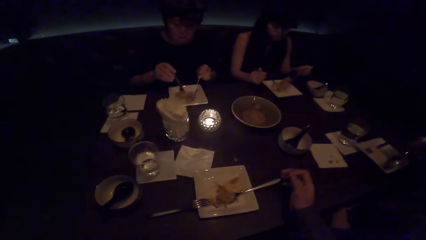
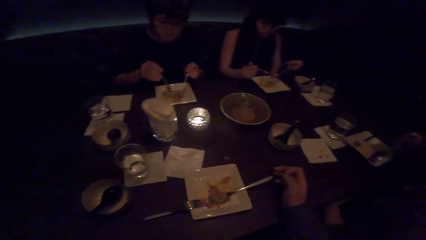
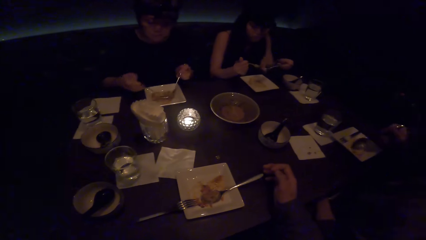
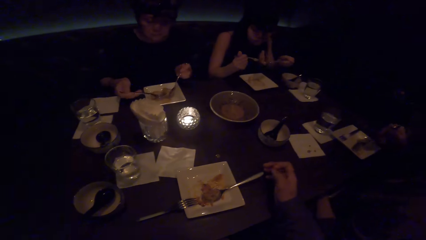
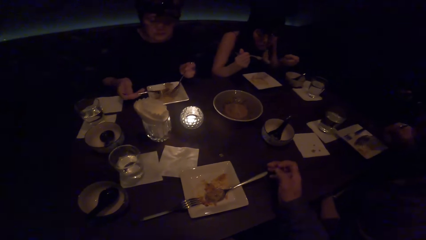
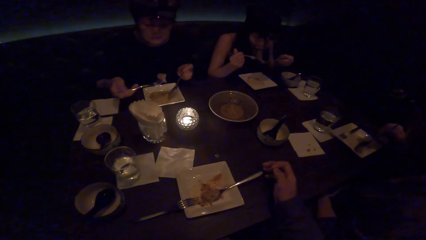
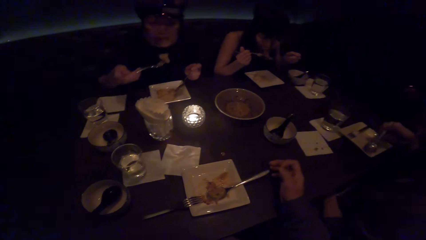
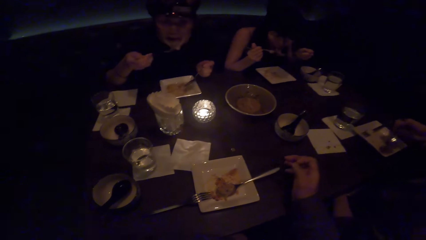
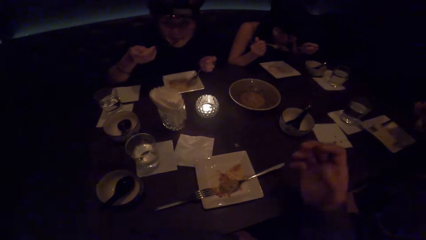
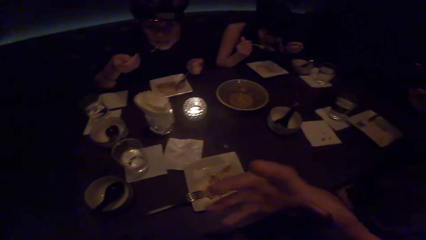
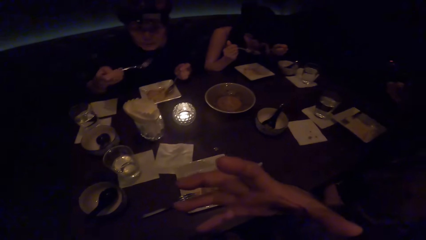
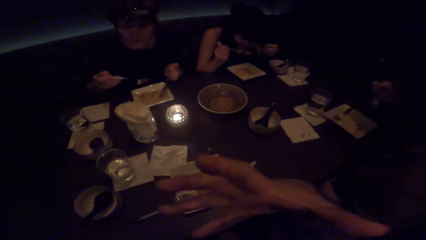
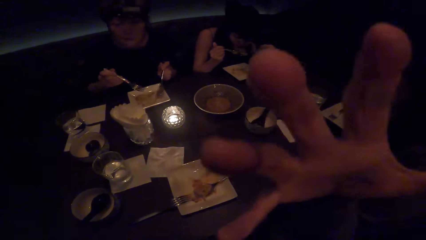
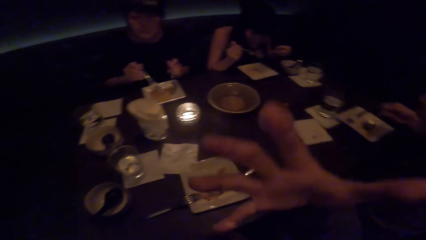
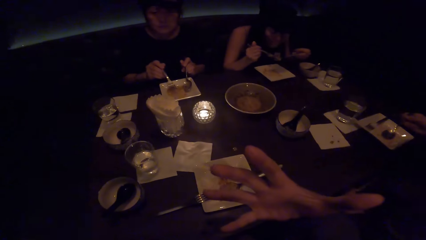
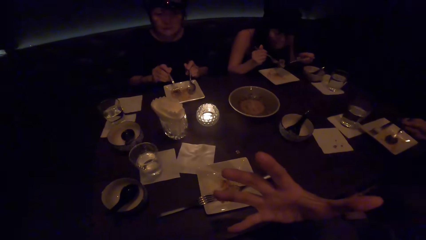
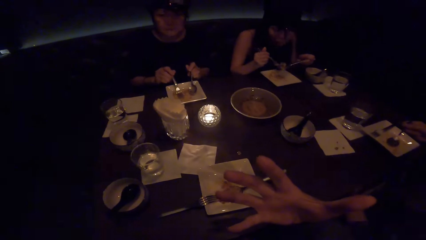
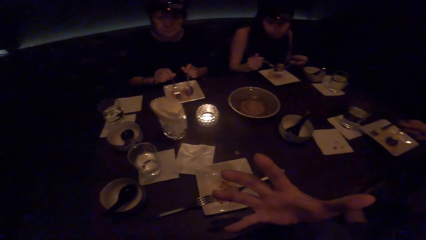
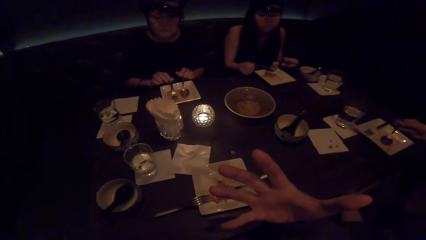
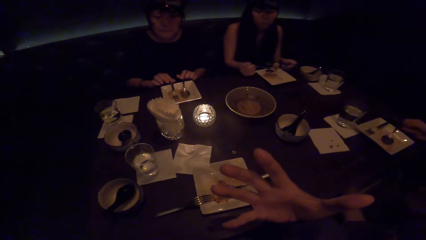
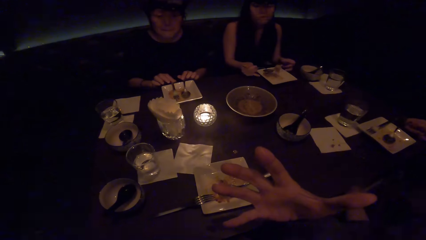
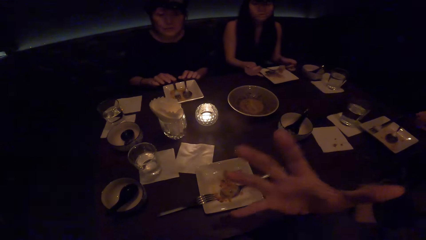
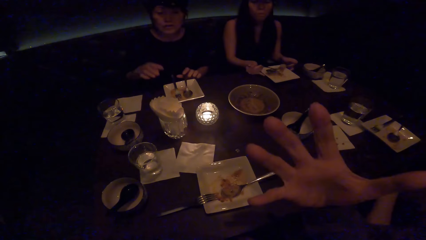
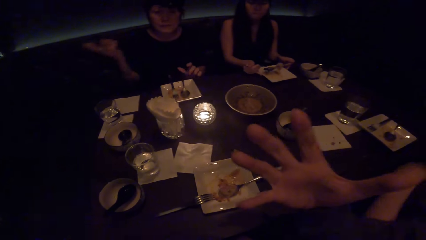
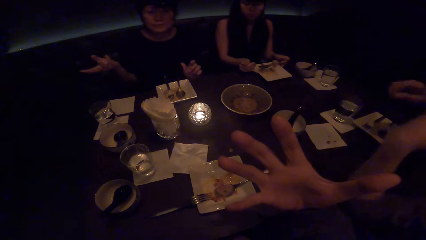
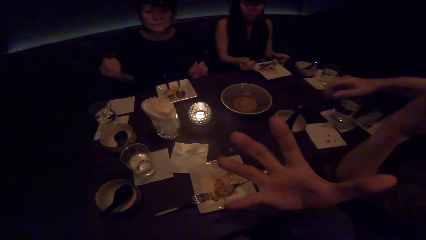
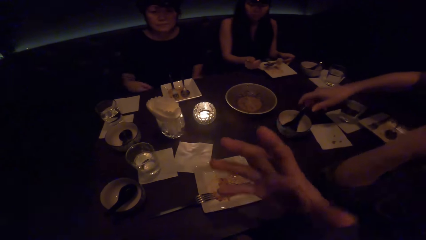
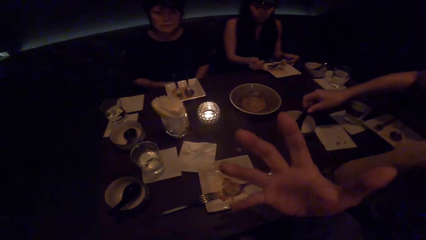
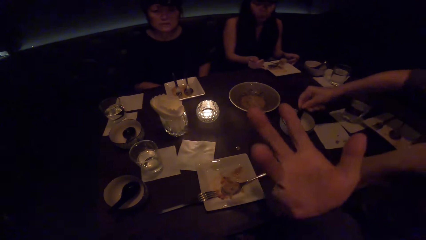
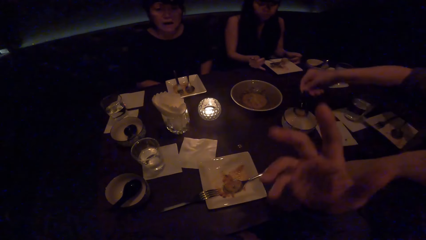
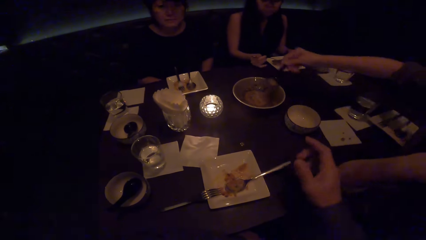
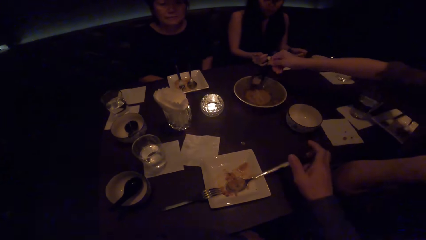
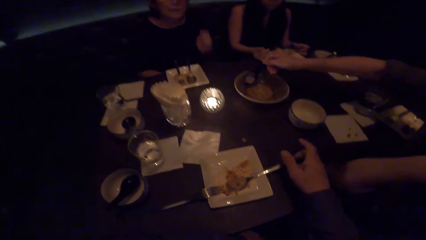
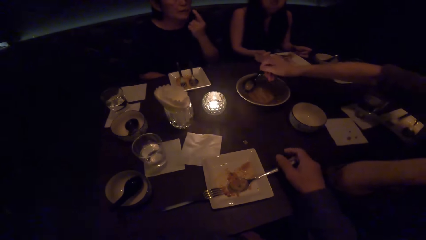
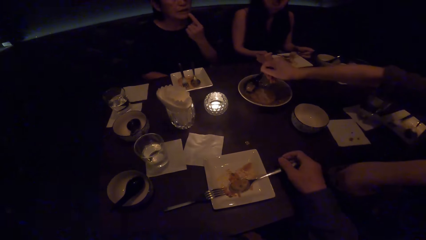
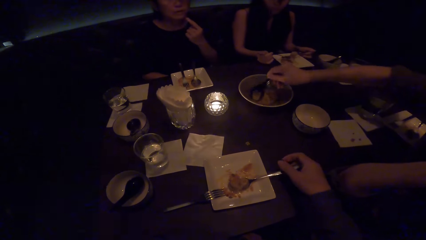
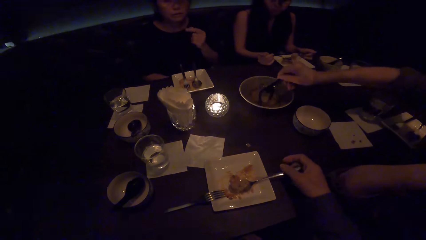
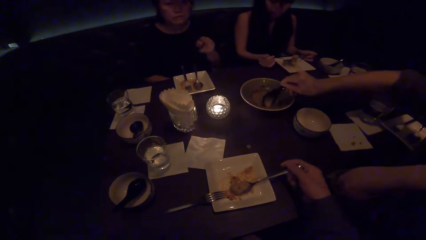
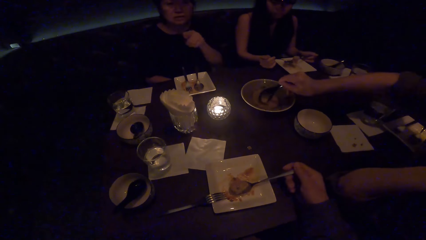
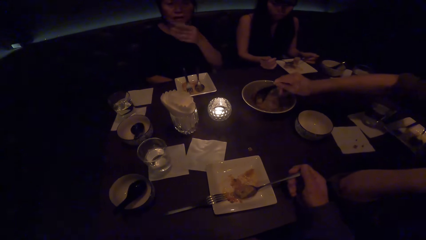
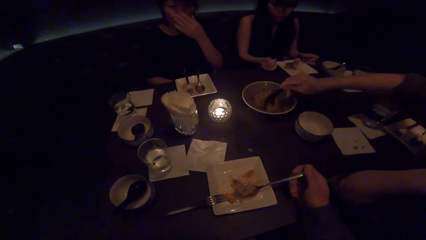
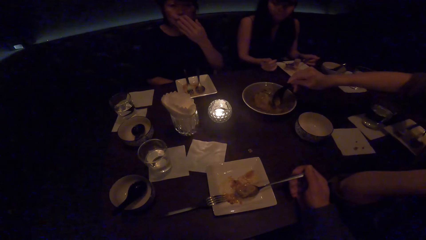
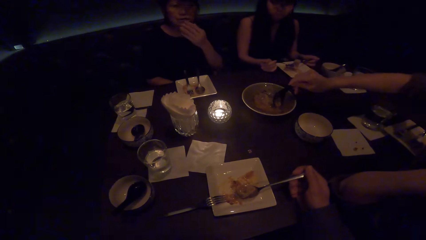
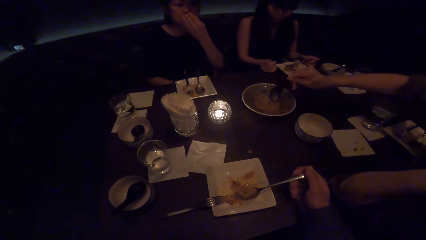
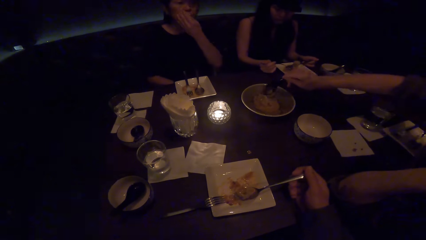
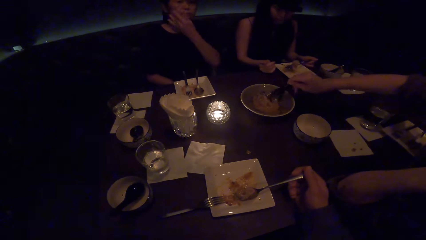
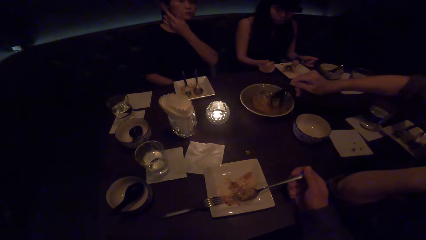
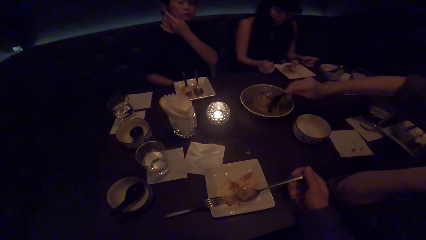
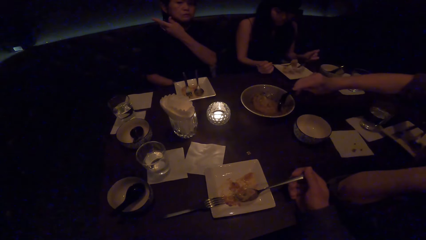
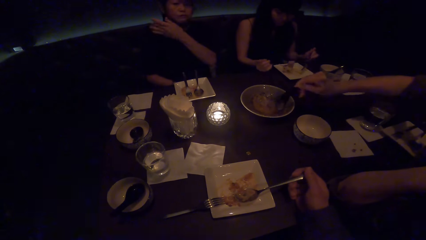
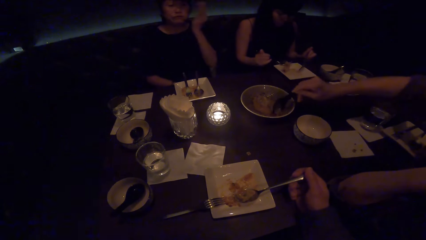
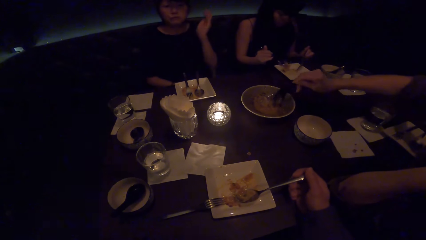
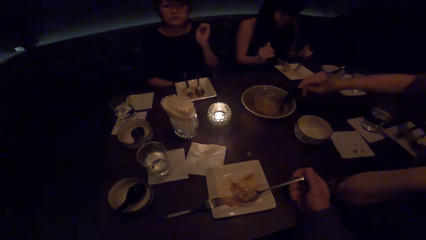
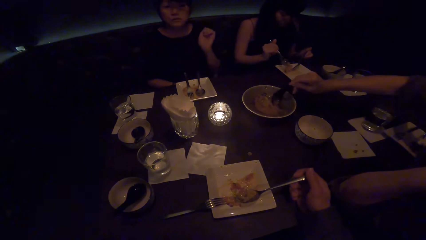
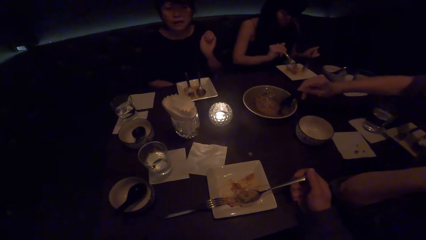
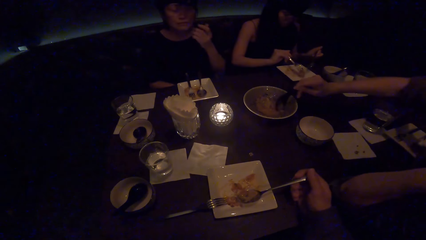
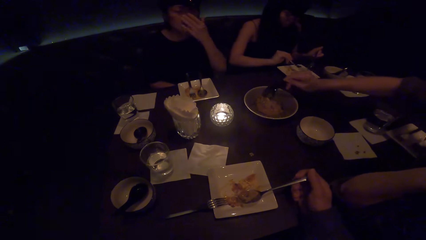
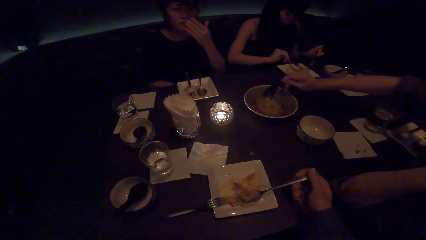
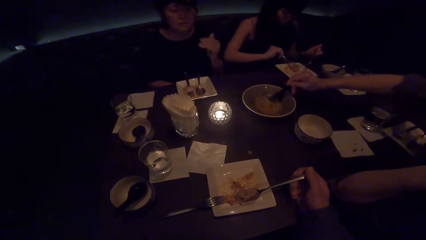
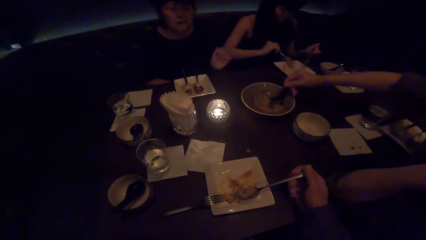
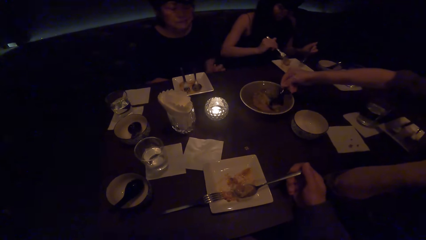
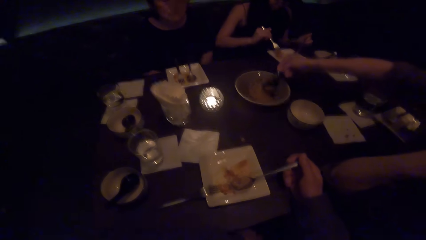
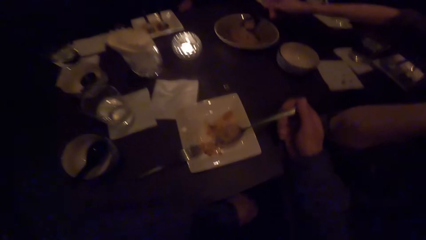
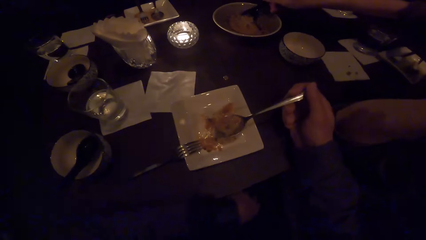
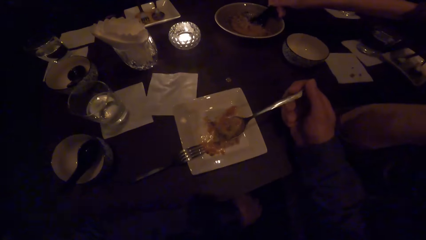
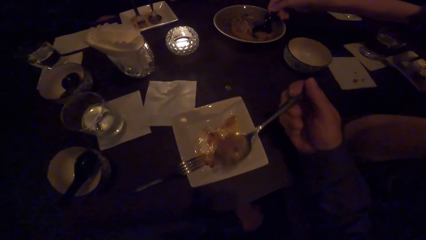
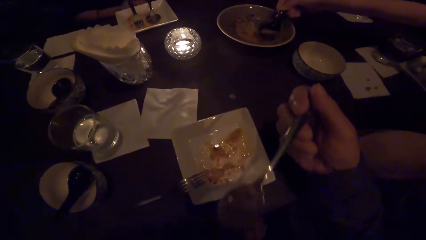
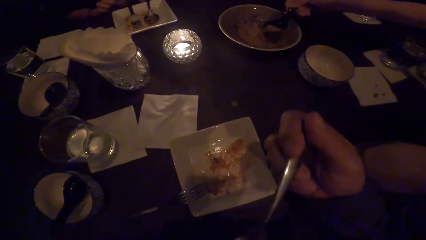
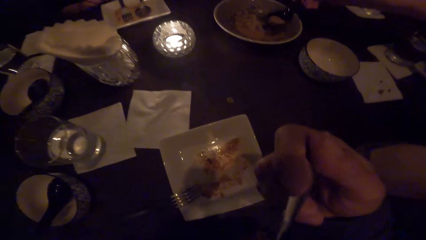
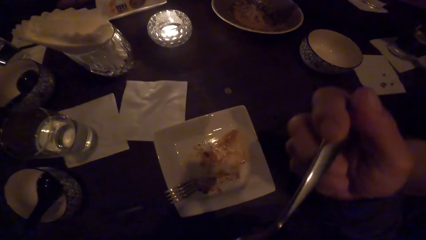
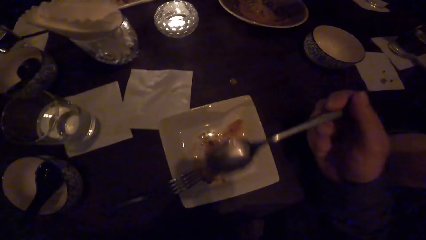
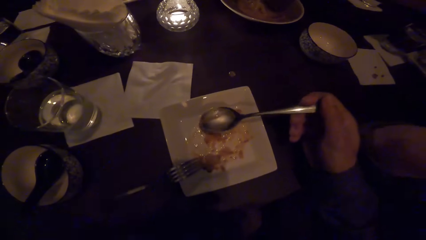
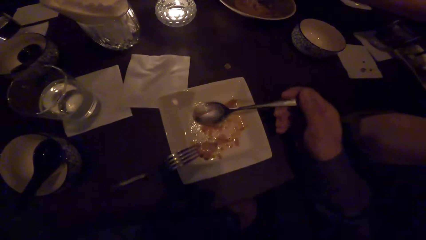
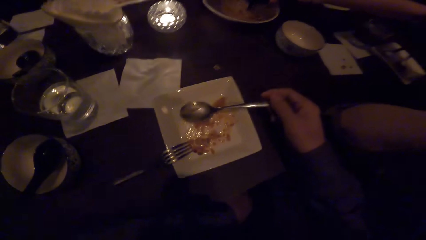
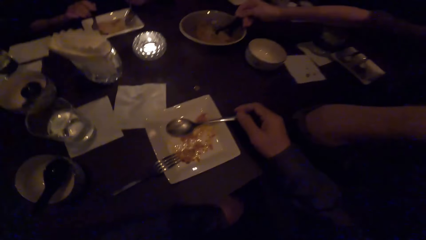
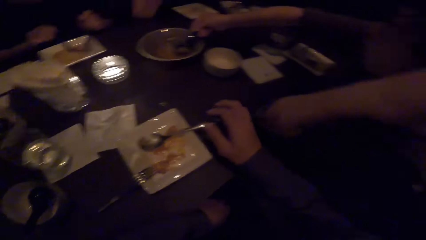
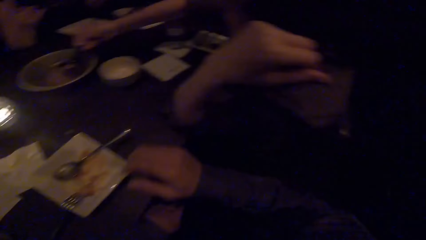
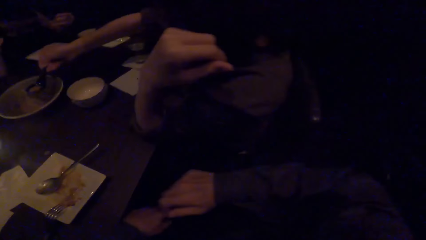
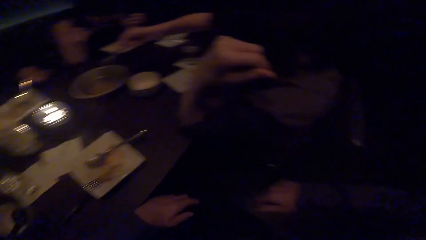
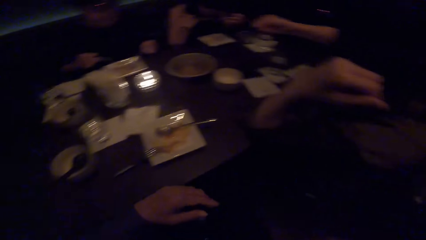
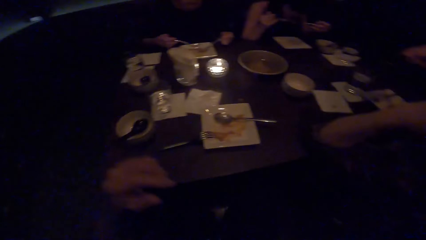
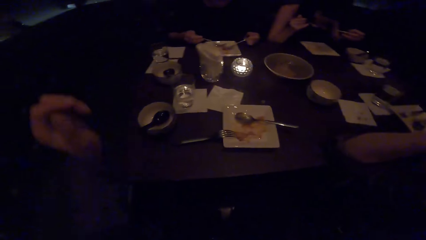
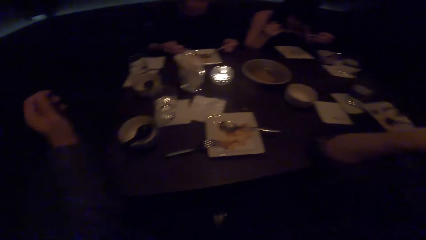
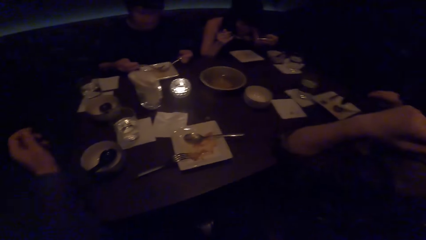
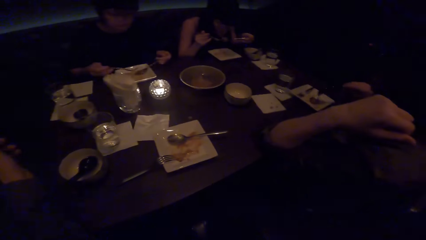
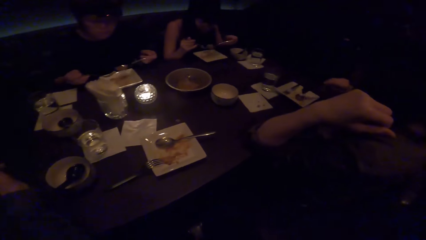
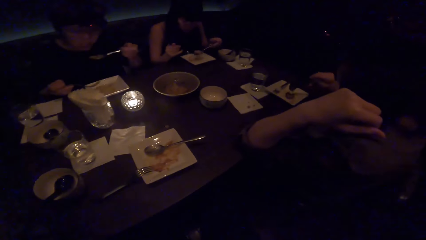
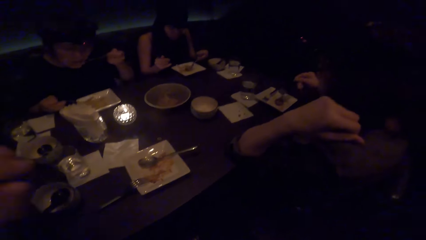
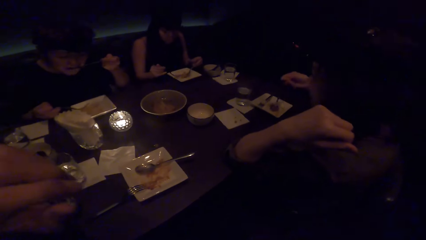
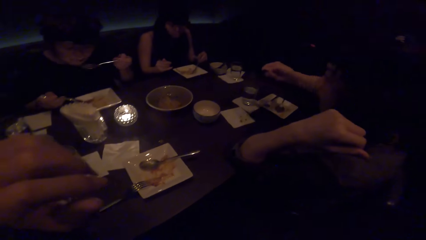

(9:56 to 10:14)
The woman eats. The camera wearer moves the hand. Another woman scoops soup. The camera wearer touches the spoon. They eat food, put the spoon down, look around and move the hand.
